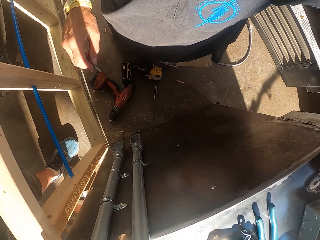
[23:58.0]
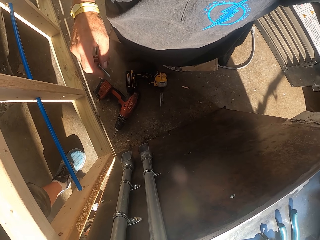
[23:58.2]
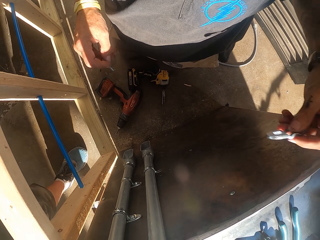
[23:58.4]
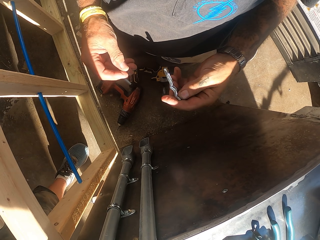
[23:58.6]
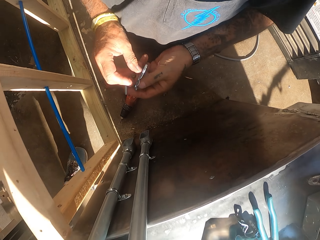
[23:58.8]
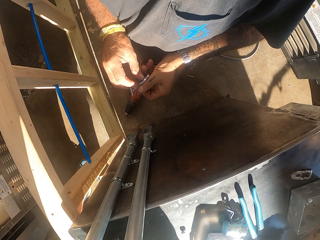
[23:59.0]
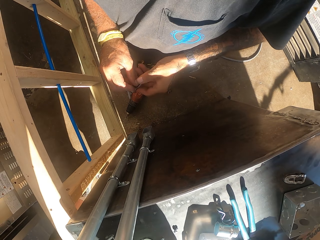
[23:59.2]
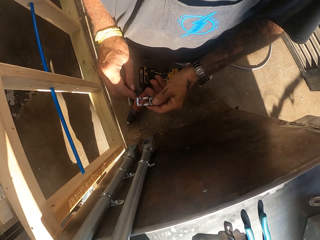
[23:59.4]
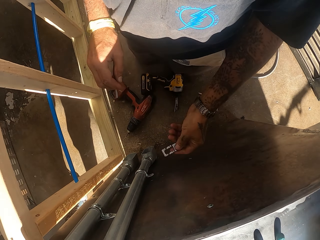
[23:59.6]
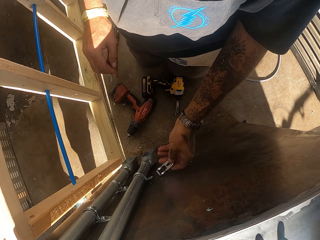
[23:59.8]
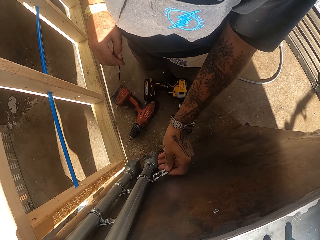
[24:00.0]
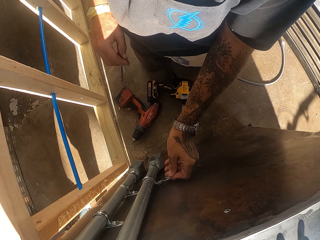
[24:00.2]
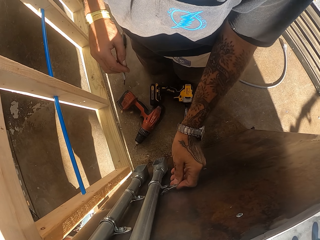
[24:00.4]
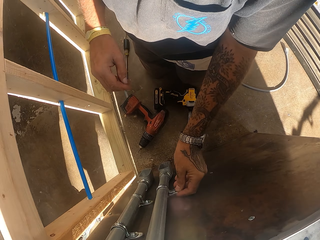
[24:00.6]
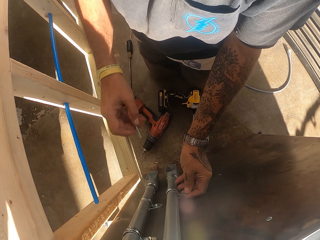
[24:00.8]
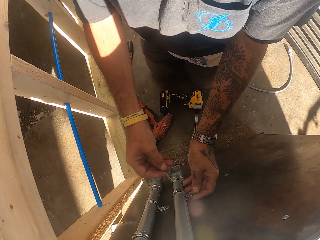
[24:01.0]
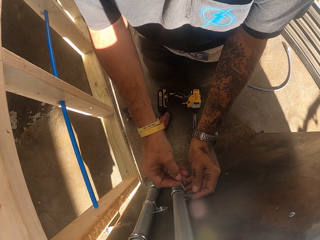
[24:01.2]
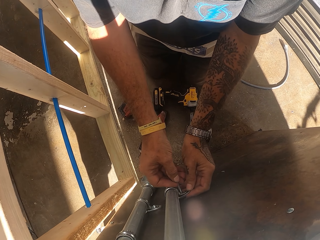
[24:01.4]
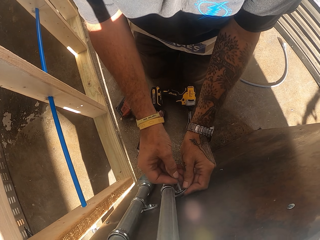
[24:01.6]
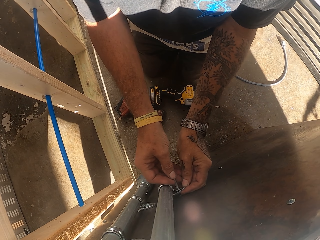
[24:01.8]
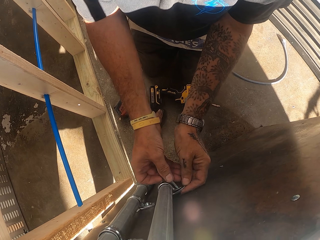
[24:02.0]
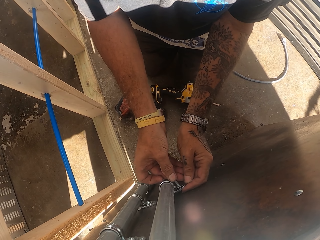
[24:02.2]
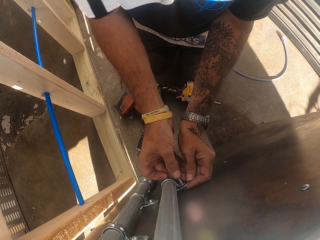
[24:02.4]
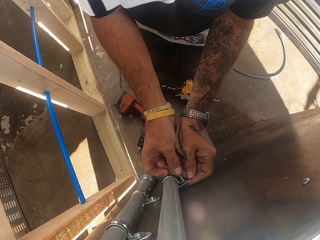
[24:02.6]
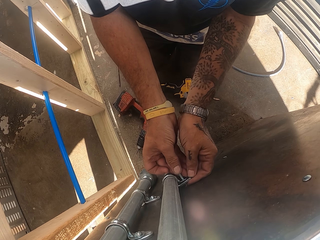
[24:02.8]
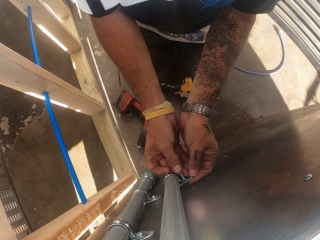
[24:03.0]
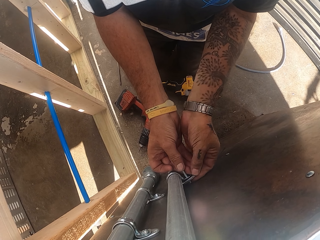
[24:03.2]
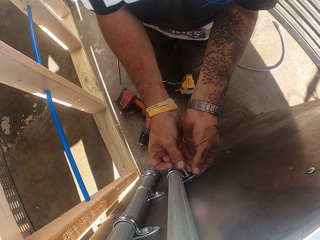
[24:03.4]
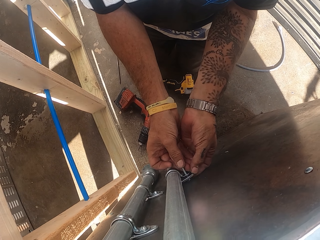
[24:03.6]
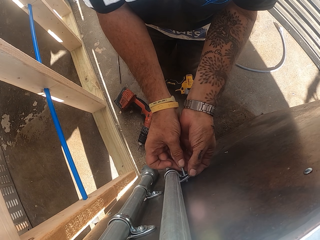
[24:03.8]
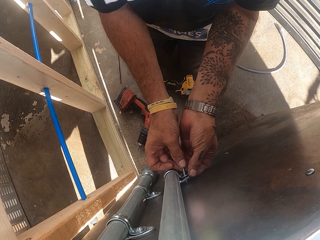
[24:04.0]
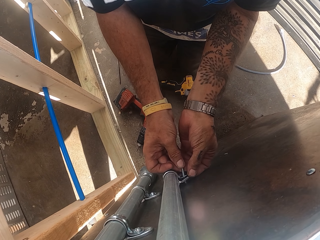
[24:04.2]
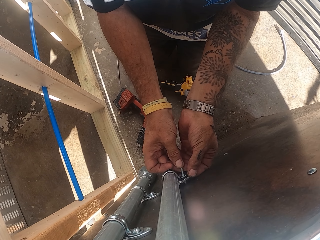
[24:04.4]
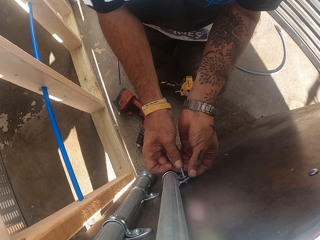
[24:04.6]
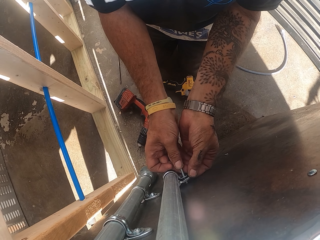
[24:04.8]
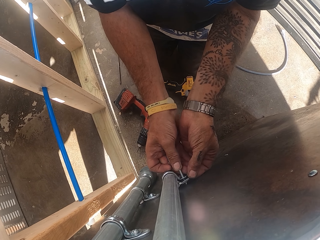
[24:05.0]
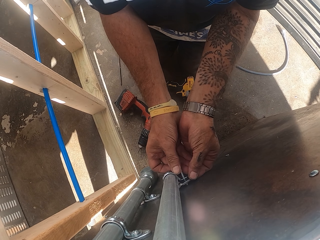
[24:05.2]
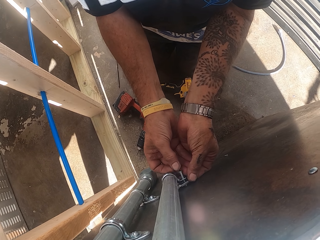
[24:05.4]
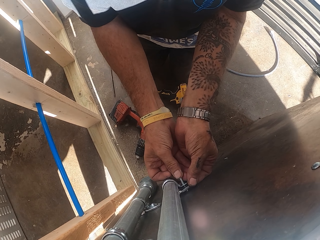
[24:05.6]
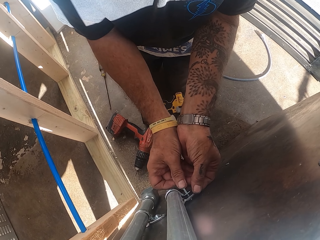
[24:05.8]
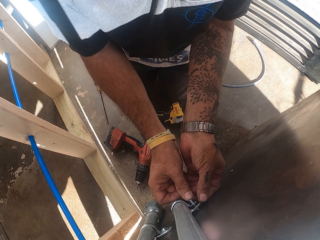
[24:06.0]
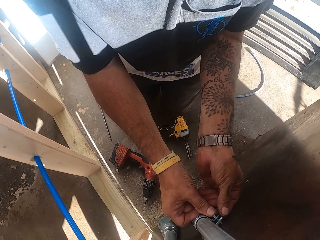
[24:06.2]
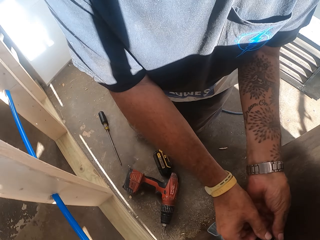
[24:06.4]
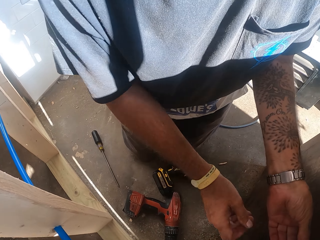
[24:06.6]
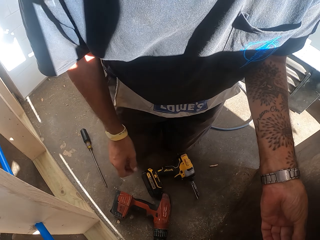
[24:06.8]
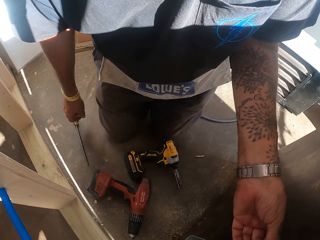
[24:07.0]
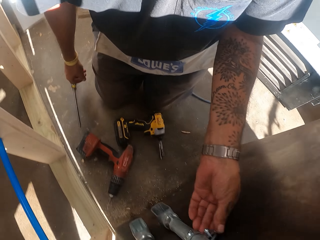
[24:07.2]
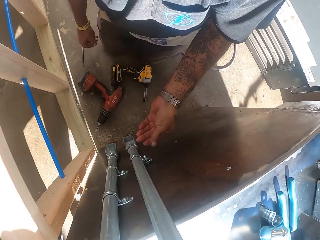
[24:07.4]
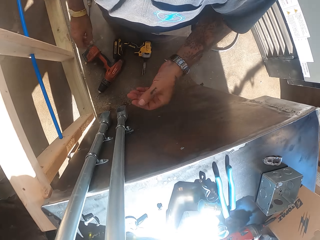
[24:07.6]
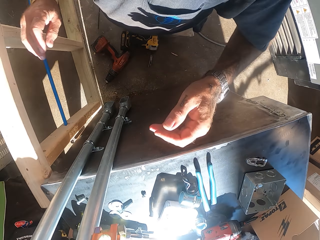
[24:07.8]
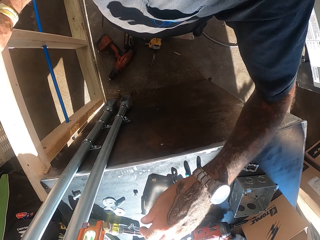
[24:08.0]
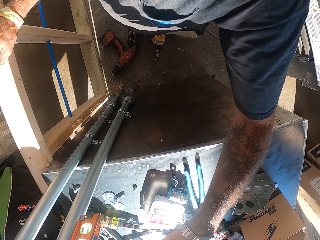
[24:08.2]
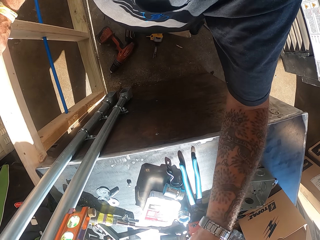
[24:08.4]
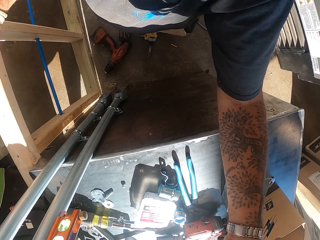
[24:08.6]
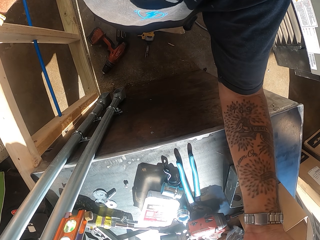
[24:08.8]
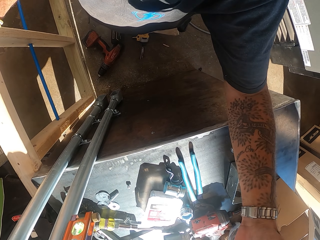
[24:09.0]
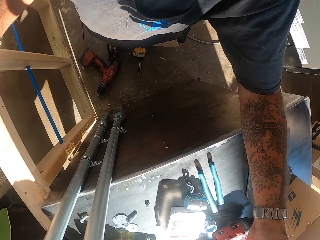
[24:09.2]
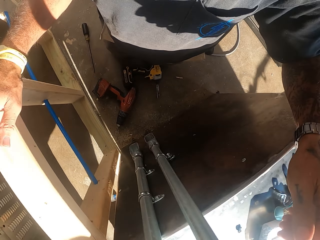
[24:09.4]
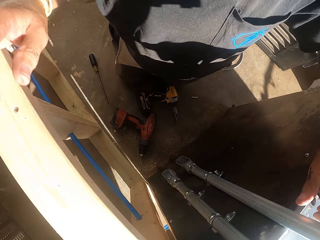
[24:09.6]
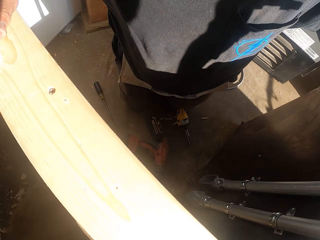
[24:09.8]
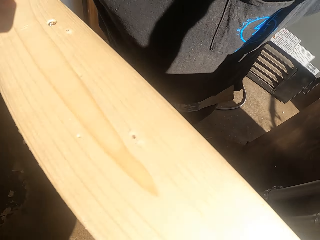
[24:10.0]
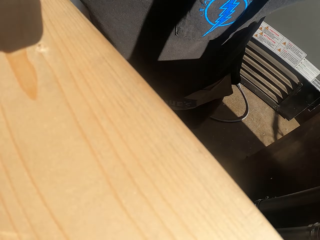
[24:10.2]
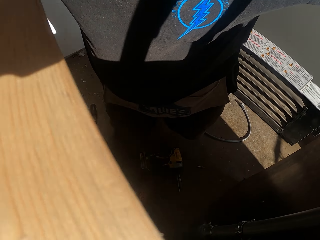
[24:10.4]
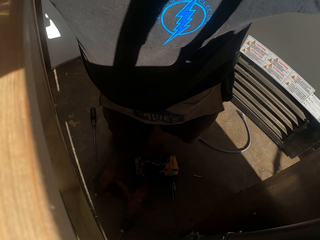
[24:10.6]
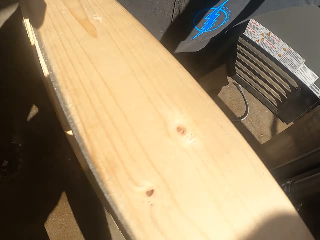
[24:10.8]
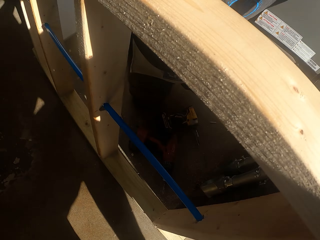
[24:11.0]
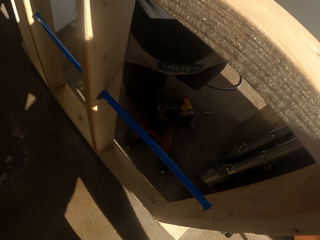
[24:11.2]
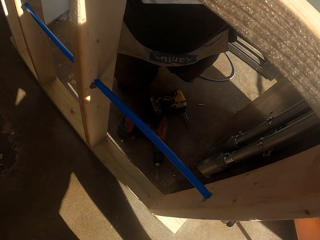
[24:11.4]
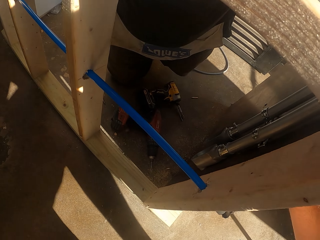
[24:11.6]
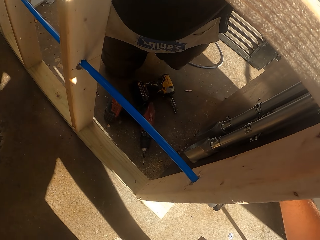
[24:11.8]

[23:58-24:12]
The camera wearer picks up a metal clamp or pipe holder on the counter. They fix the pipe holder on the pipe. They fix a bolt in the metal clamp on the metal pole. They look around and raise the hand.

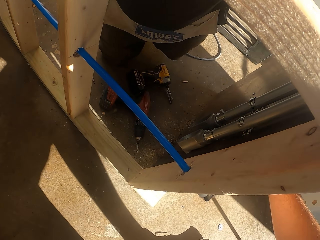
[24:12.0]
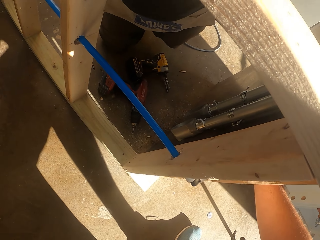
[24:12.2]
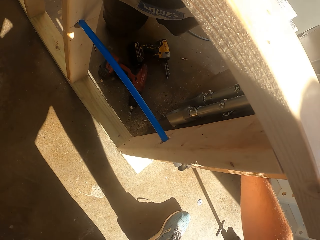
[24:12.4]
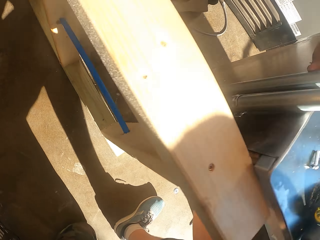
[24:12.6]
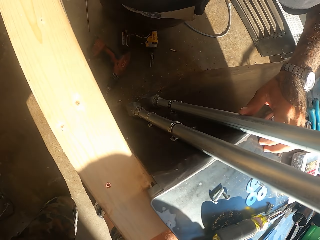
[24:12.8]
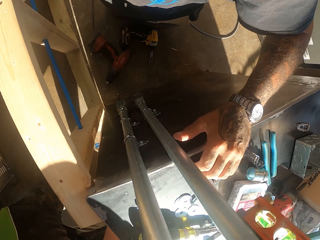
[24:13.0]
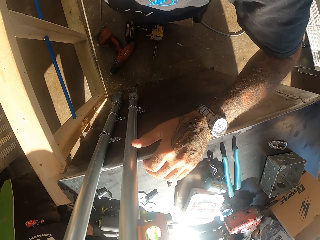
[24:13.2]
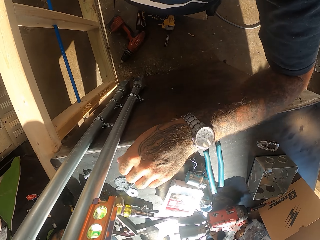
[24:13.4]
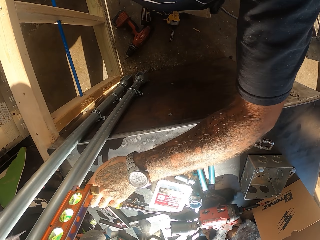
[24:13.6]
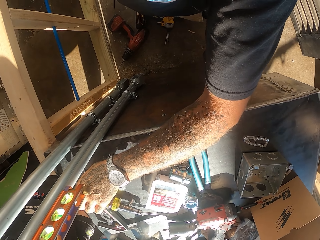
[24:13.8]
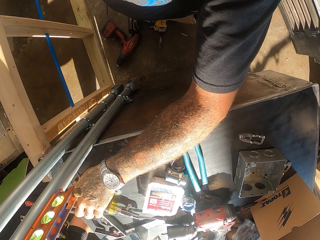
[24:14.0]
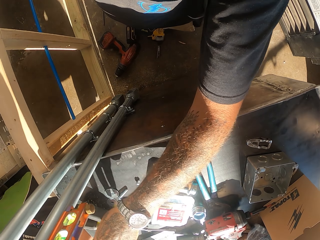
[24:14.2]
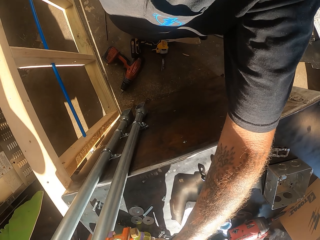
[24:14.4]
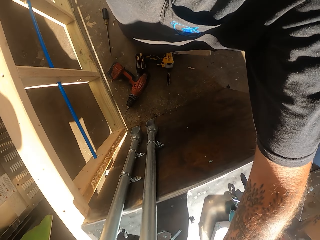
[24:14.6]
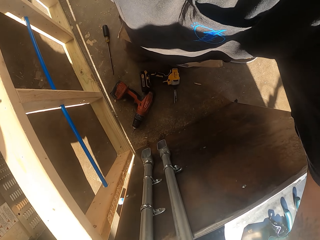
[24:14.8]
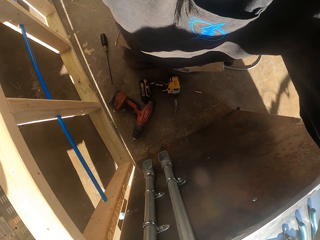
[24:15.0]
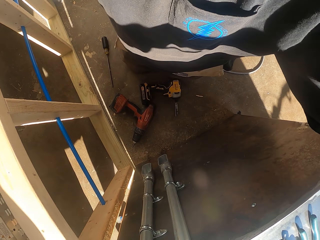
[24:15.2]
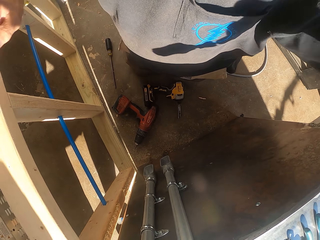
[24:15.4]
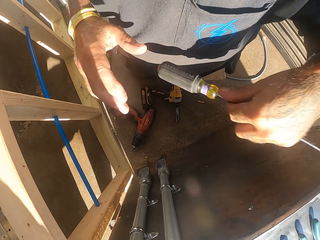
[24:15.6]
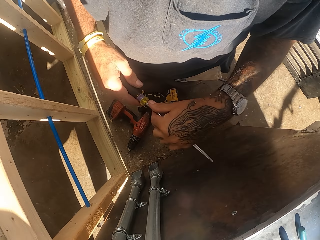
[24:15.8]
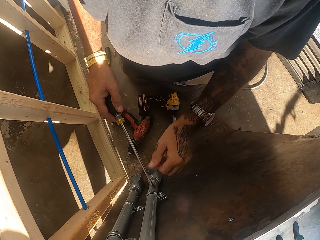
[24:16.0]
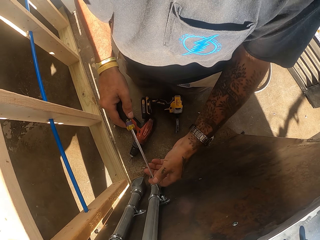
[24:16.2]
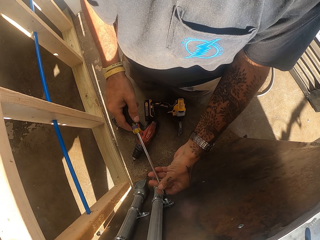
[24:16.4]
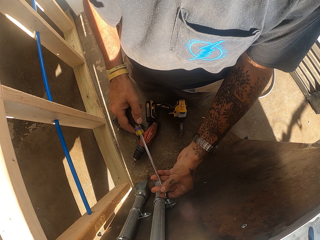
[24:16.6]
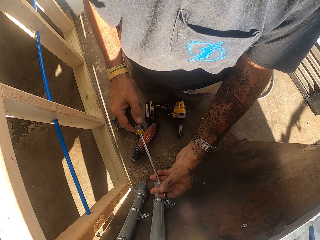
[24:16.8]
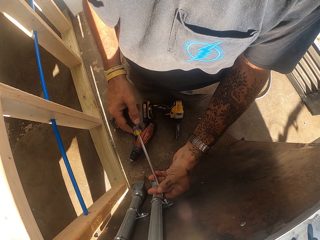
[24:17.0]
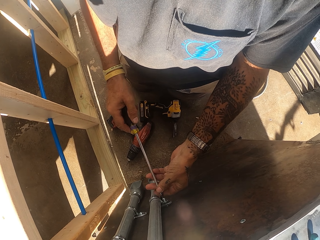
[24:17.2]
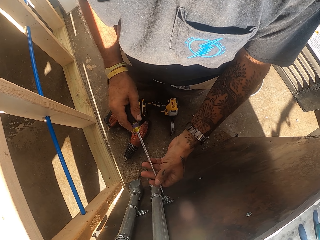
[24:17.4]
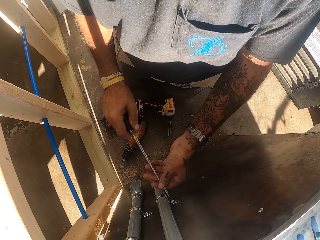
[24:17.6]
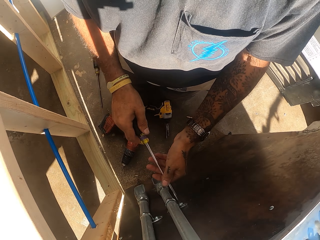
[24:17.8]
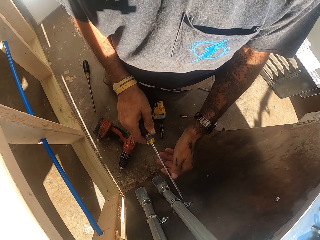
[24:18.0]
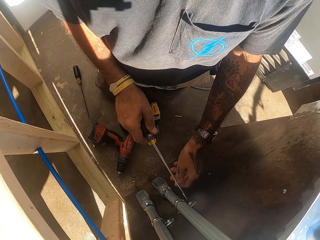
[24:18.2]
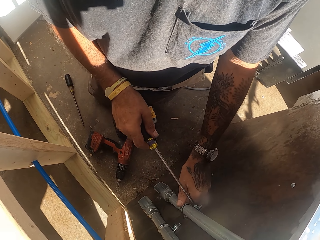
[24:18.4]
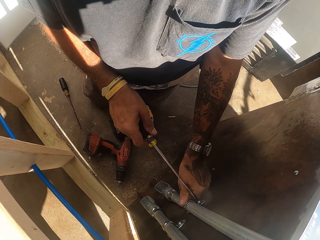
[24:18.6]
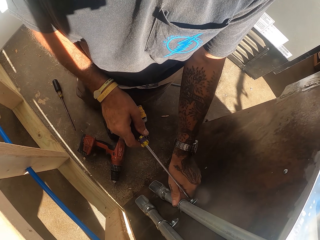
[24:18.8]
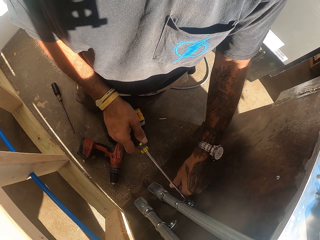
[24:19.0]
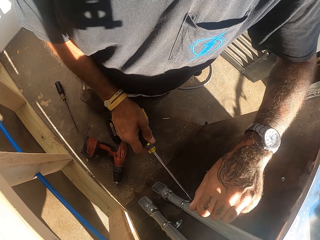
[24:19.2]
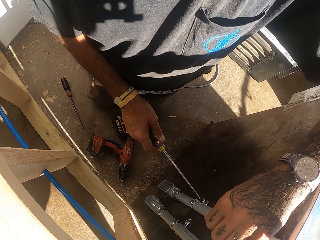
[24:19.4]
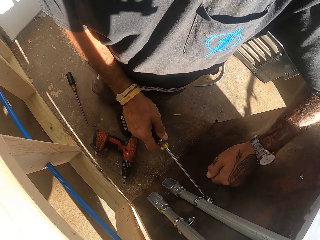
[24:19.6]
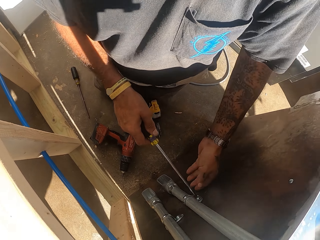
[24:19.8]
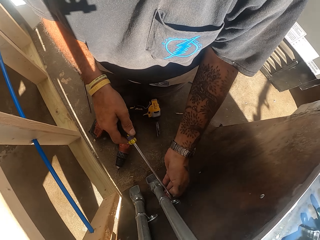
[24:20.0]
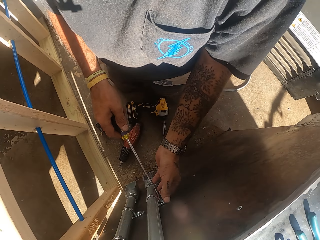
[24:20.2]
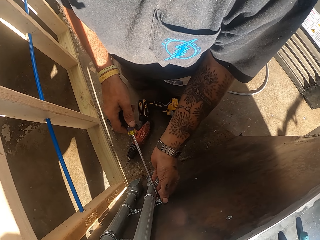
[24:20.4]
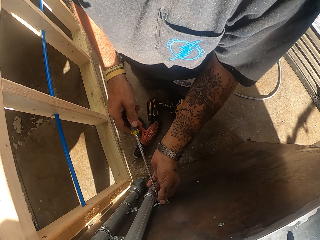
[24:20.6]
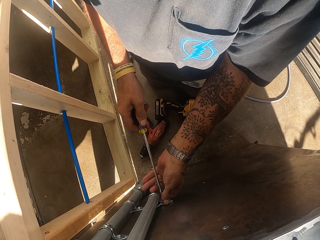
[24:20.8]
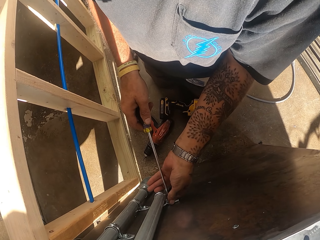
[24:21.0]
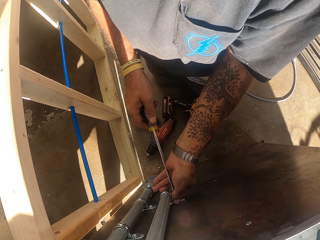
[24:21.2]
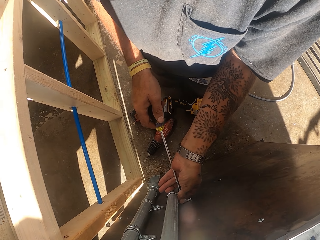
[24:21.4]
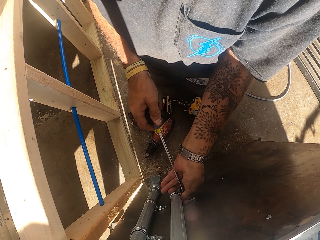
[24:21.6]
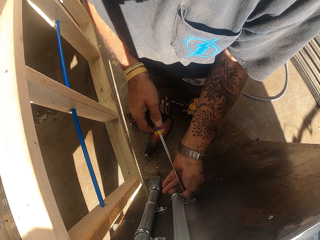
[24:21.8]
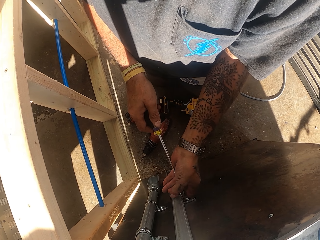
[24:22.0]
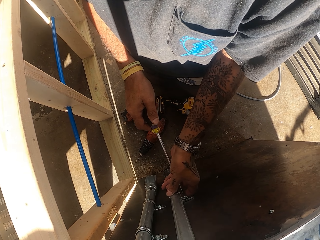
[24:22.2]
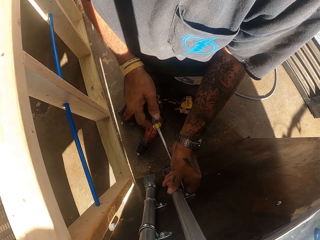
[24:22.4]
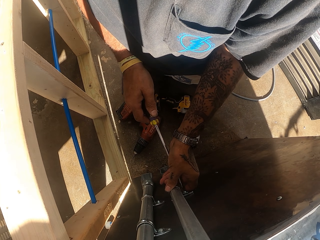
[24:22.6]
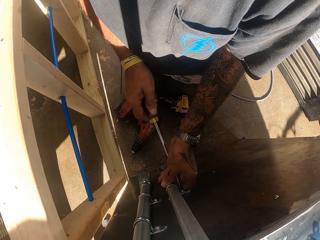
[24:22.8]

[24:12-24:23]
The camera wearer picks up a screwdriver on the counter. They tighten the bolts with the screwdriver.
